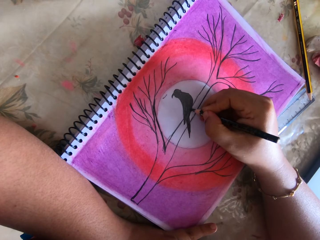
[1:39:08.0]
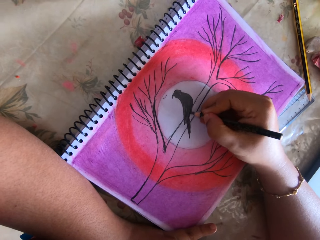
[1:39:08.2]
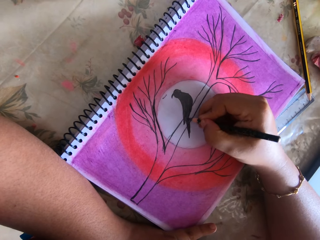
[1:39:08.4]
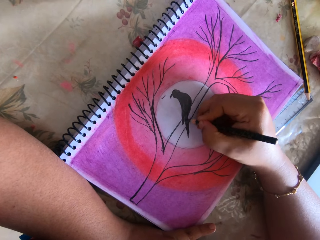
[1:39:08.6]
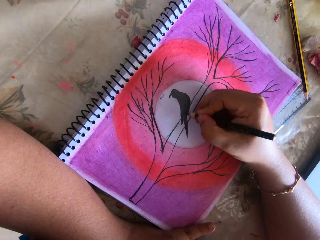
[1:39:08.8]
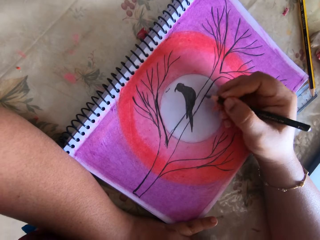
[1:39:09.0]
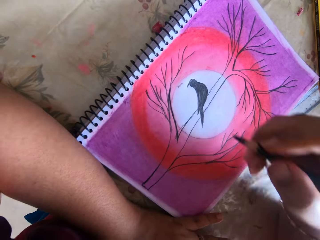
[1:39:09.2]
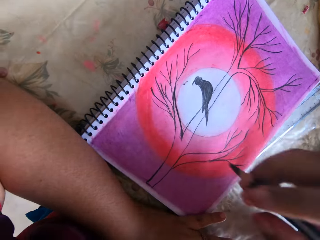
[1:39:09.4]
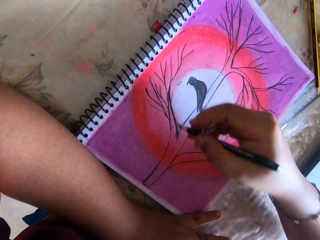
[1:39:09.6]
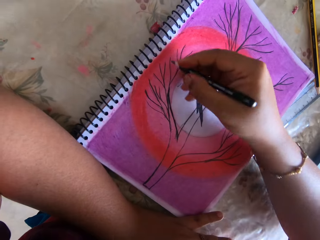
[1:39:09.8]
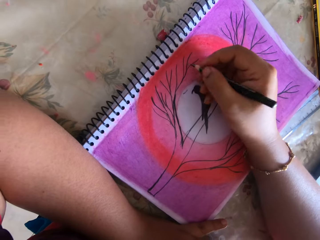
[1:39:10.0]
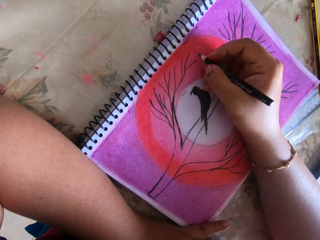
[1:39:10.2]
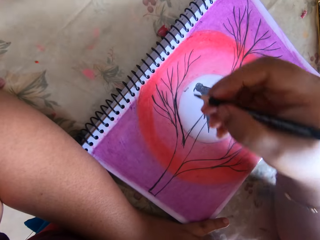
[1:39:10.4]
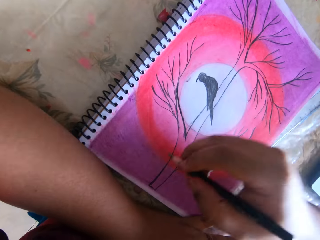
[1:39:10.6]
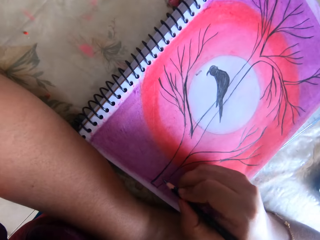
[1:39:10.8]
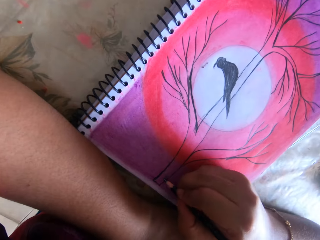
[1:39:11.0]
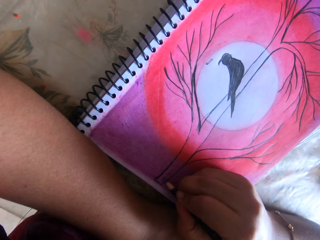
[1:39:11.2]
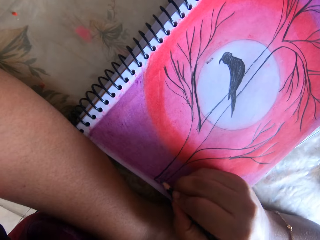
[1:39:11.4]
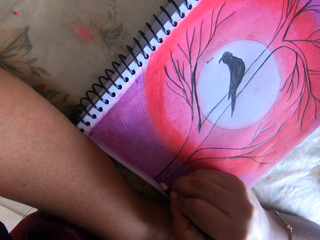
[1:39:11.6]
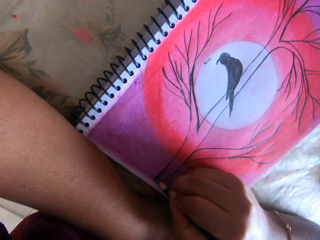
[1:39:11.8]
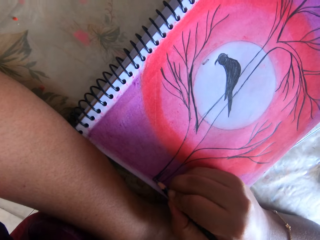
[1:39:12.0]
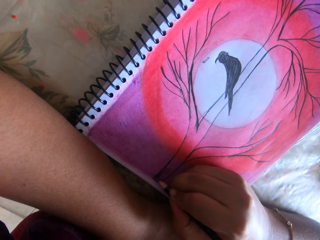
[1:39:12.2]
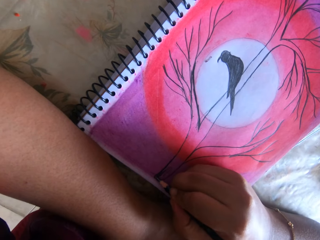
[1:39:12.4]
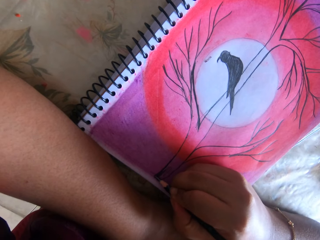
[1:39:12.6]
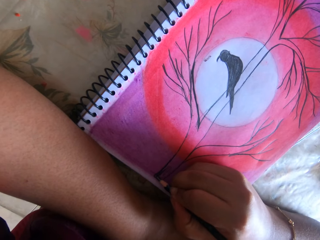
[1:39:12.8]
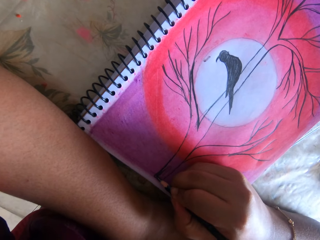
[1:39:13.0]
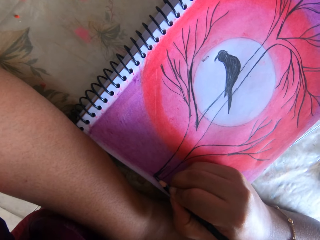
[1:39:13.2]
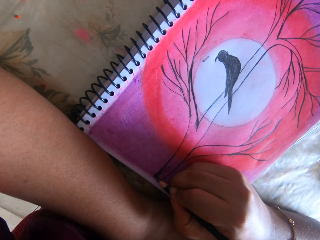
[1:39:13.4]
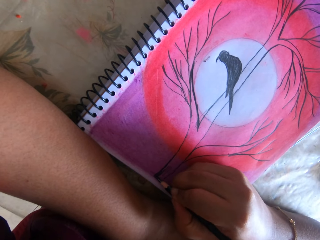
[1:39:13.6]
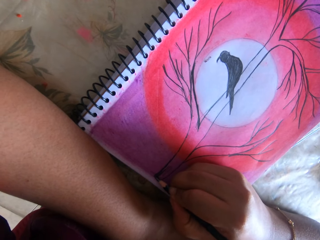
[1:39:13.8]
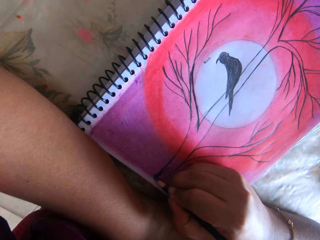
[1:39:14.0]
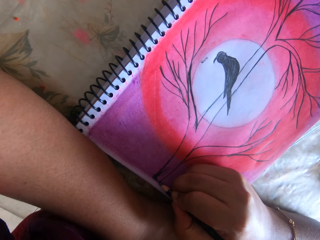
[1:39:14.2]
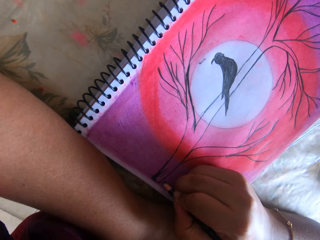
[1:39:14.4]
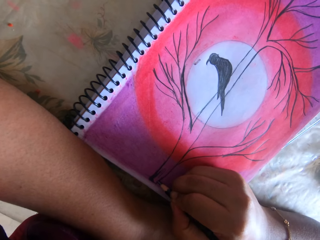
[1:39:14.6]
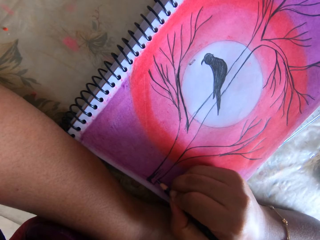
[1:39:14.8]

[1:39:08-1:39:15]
The camera wearer draws. They lift the hand up.

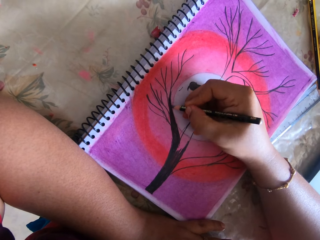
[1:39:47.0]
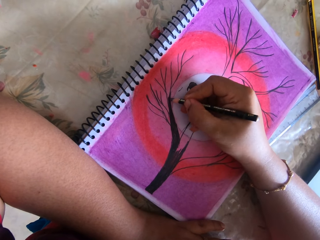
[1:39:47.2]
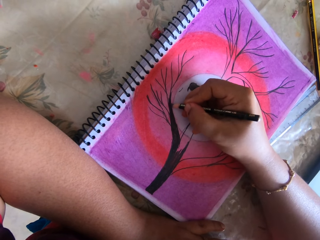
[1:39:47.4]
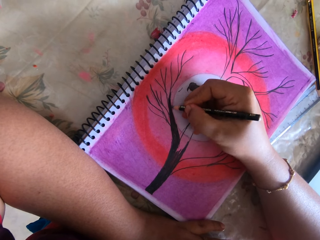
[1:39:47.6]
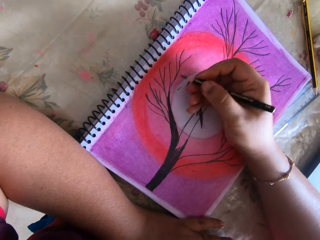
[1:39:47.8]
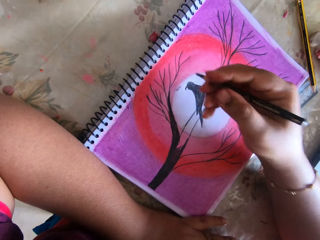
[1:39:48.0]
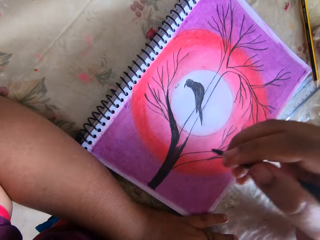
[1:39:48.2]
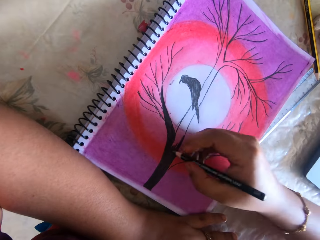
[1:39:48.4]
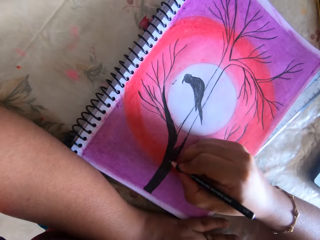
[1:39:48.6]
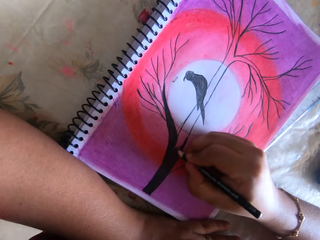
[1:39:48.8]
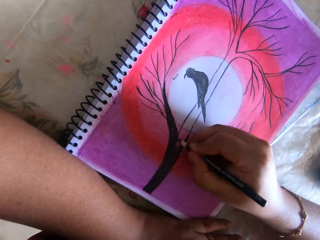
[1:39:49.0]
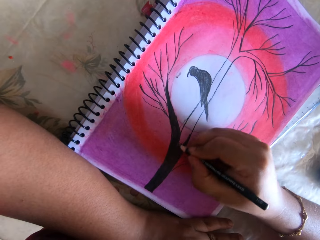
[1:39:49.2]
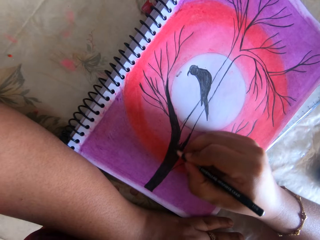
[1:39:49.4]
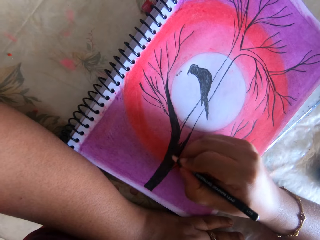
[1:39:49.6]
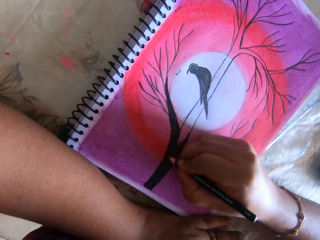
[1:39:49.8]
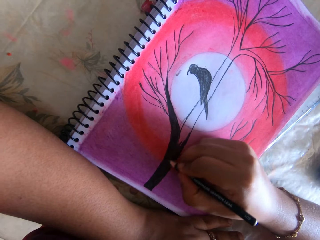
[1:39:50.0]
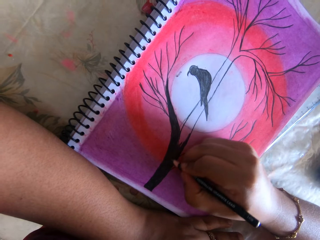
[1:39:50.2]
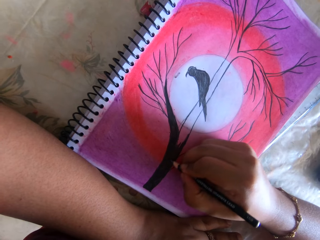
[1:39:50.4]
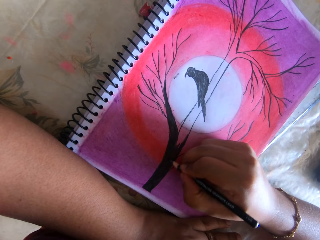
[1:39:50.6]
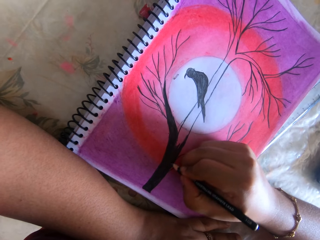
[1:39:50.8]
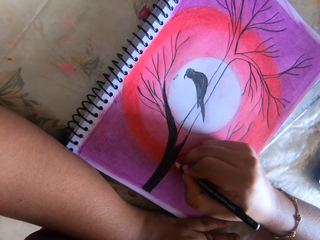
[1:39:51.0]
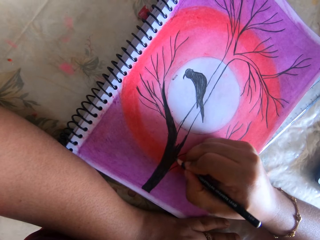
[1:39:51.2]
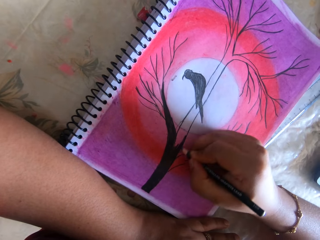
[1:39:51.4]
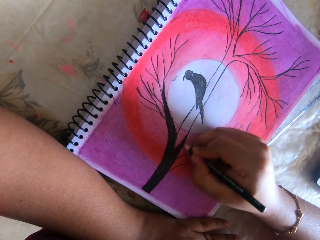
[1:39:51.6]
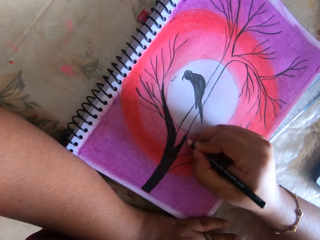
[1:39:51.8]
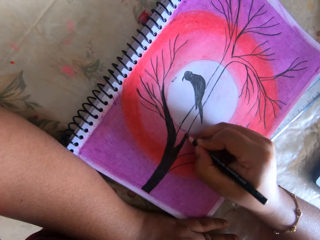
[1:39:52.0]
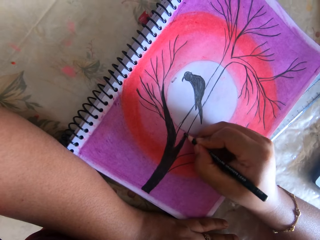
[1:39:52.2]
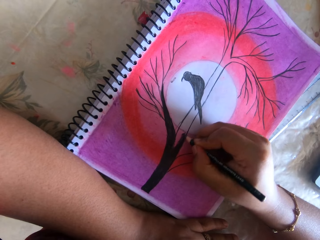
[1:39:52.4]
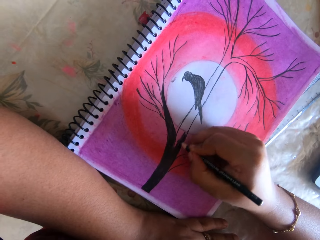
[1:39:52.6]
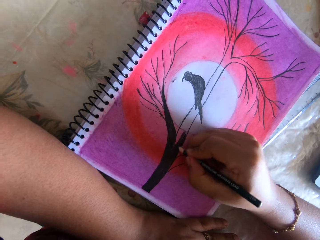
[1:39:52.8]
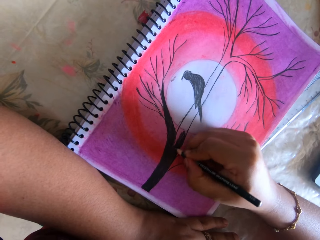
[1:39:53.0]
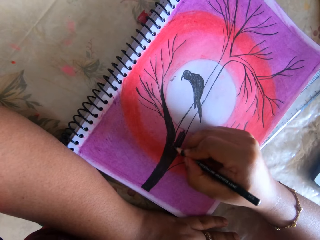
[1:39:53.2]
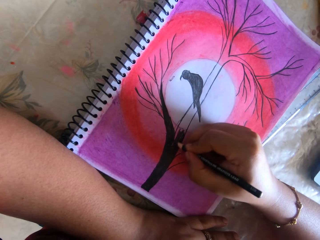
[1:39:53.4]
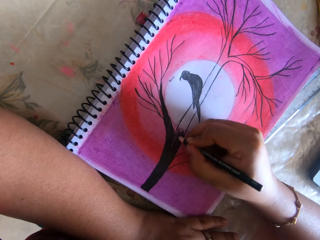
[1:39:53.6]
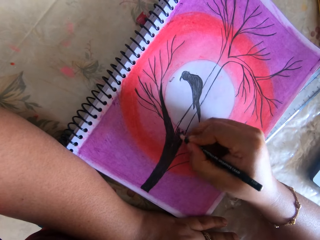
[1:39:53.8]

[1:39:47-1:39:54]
The camera wearer draws. They lift the hand up.
